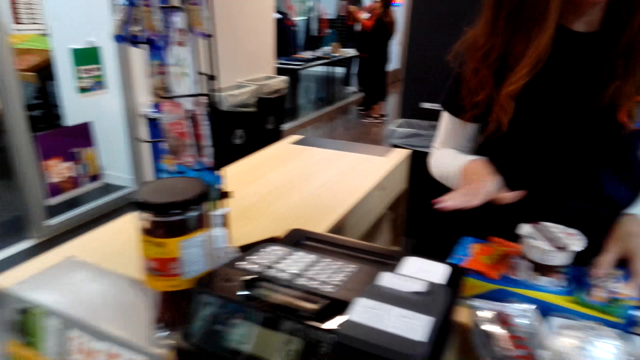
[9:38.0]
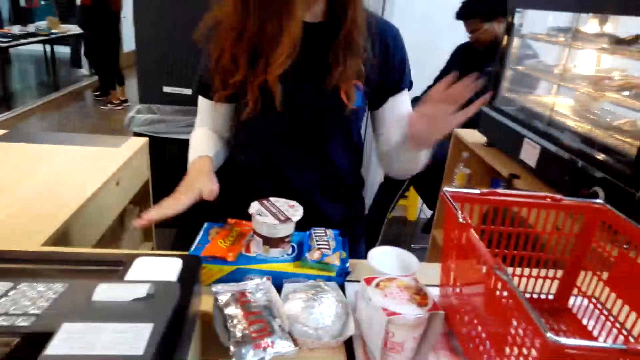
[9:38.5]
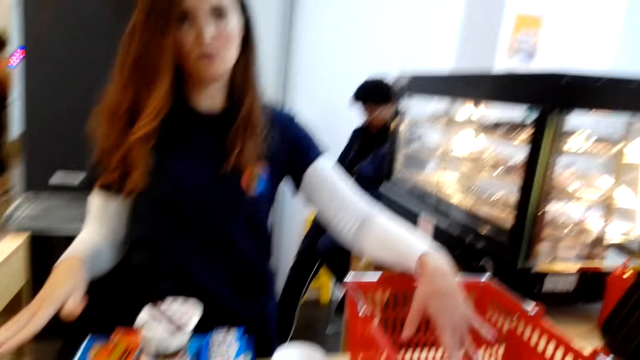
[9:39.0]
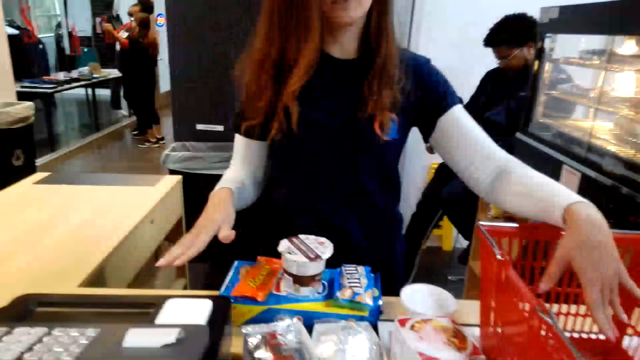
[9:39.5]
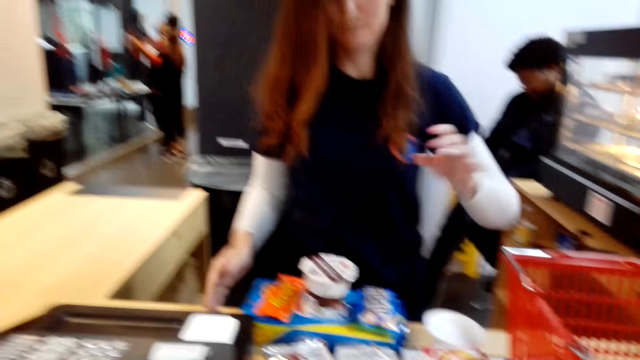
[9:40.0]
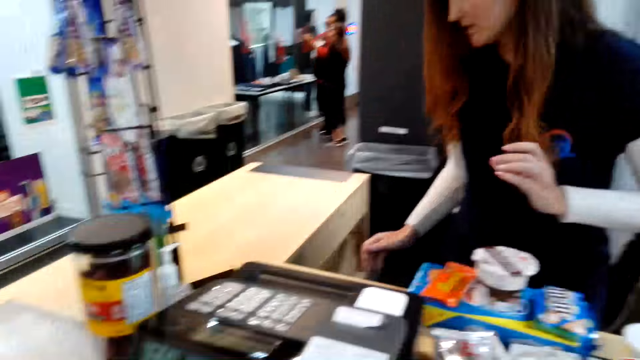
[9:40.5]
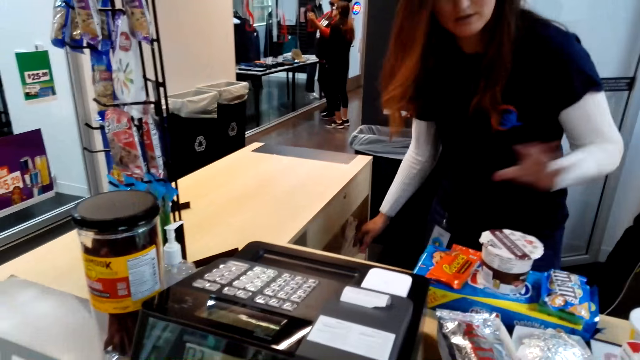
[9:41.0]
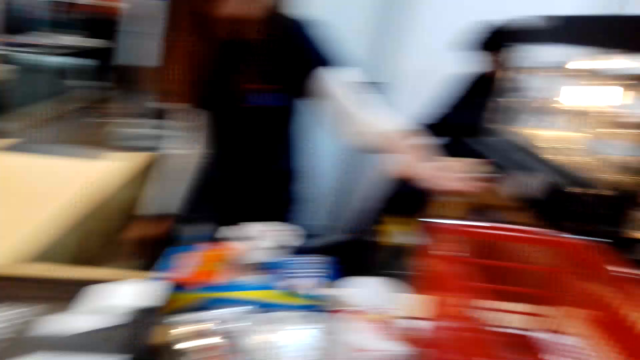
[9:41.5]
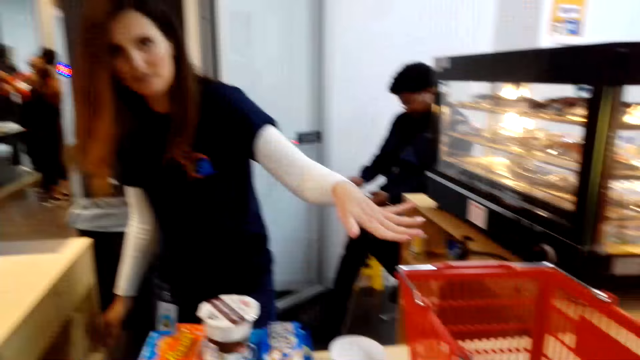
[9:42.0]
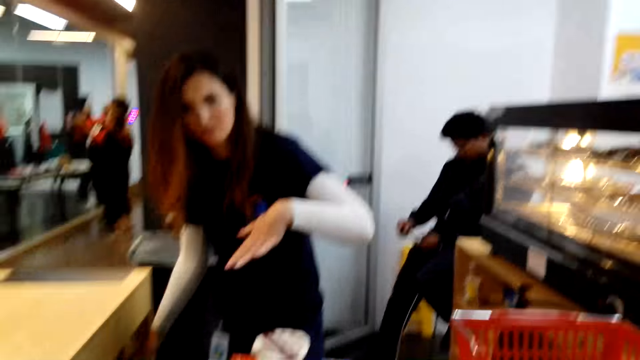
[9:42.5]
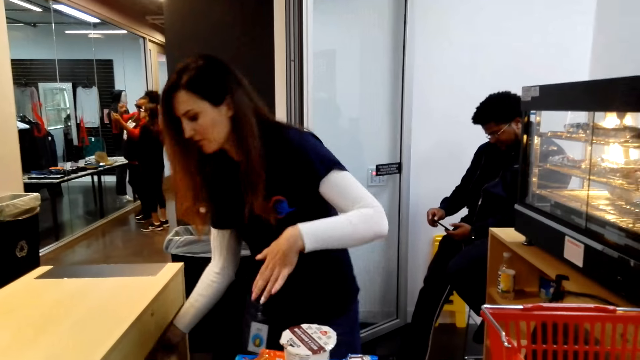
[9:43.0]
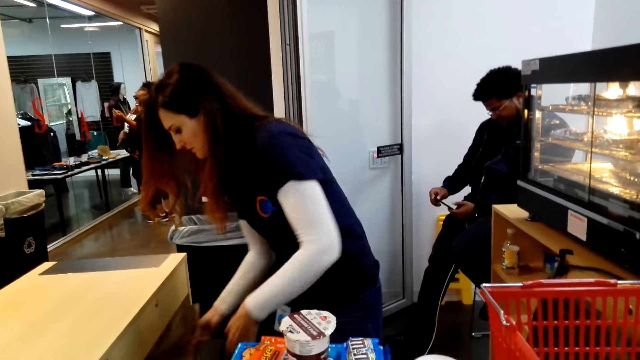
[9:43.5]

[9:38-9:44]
A woman places candy on the desk. The woman points on the shopping basket. The camera wearer looks around. The woman dials on the cash register machine and takes items from the basket.

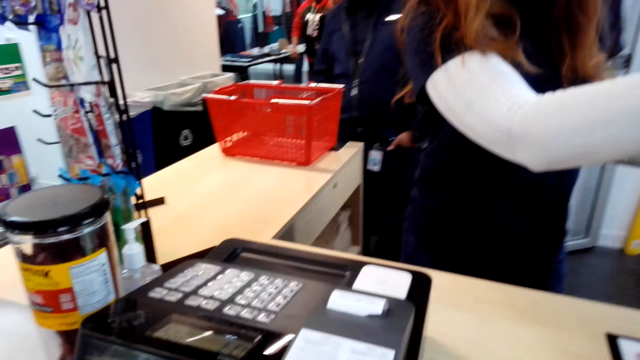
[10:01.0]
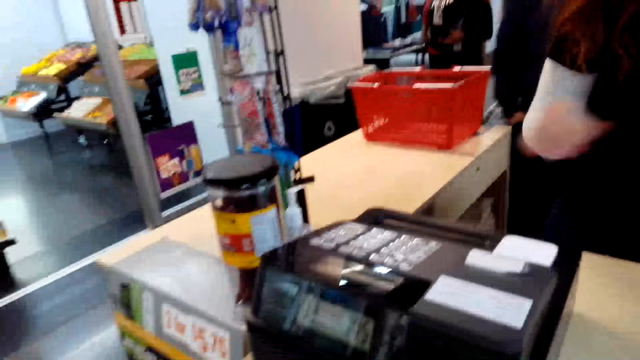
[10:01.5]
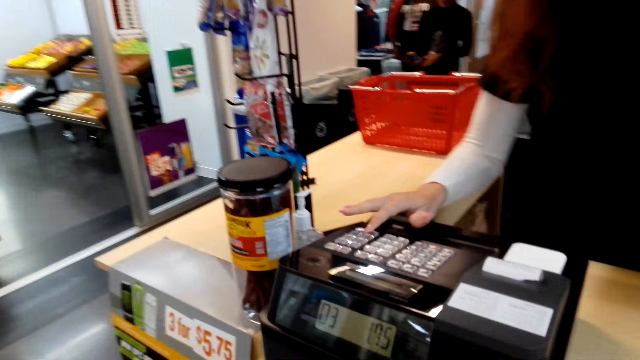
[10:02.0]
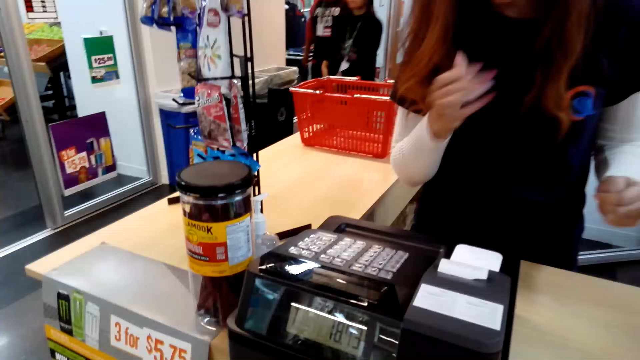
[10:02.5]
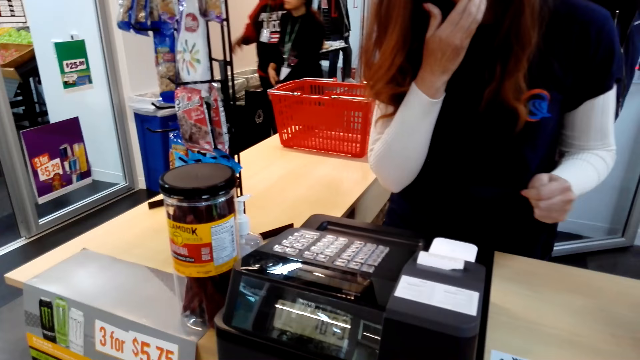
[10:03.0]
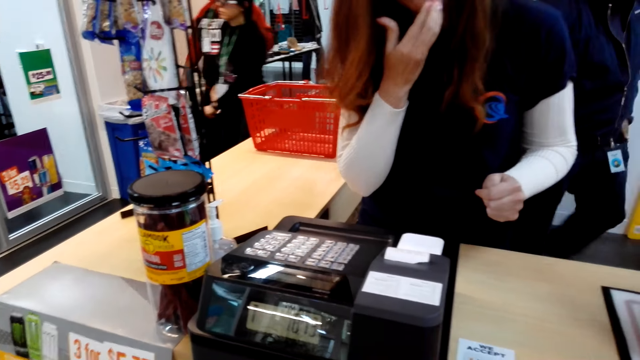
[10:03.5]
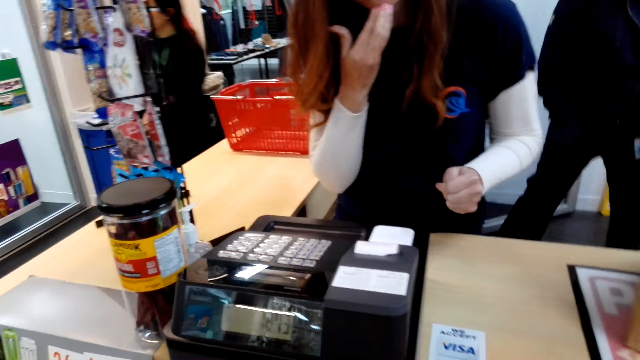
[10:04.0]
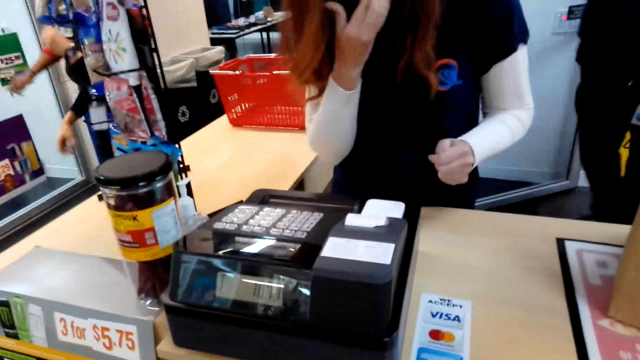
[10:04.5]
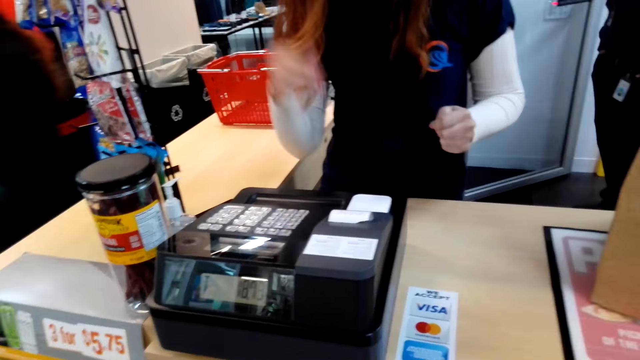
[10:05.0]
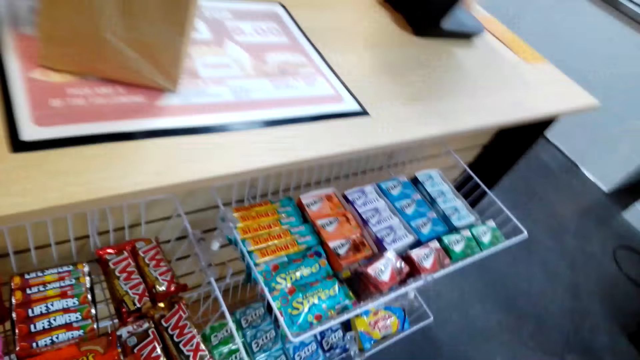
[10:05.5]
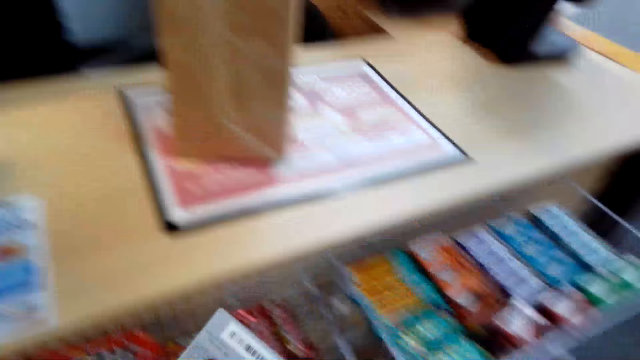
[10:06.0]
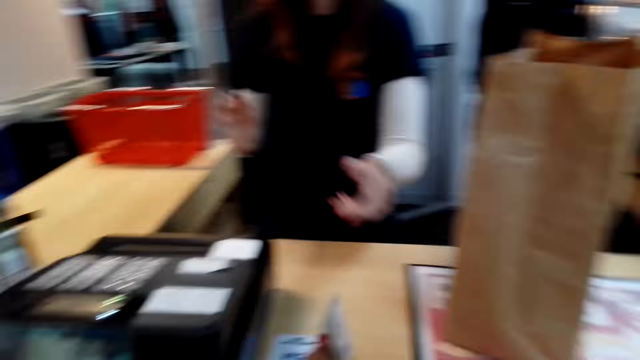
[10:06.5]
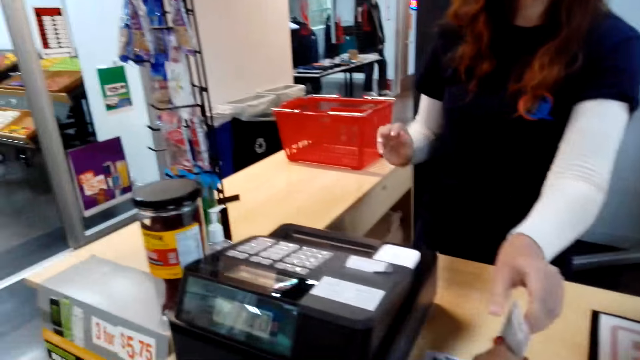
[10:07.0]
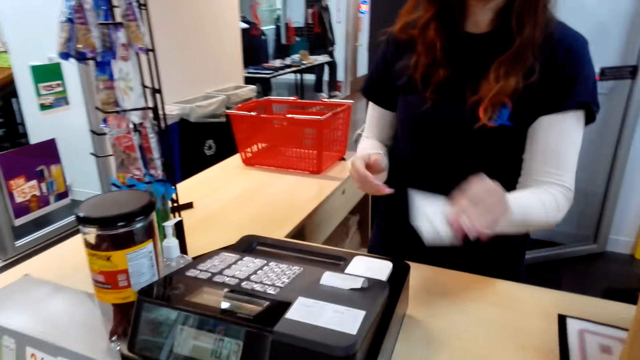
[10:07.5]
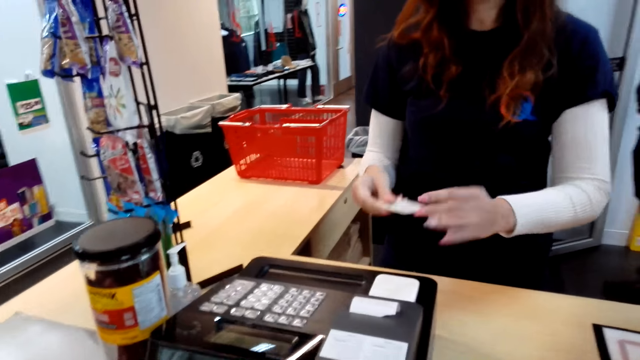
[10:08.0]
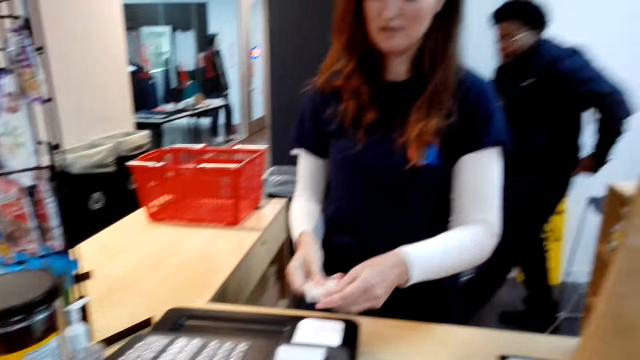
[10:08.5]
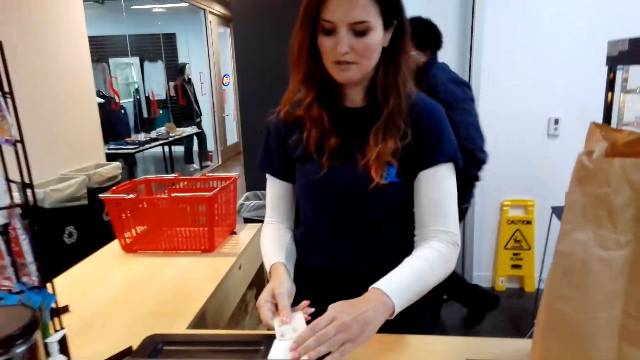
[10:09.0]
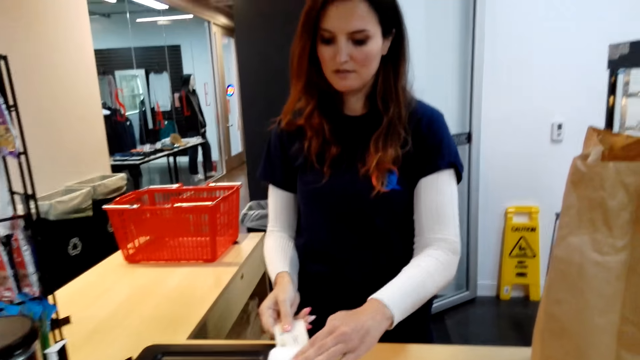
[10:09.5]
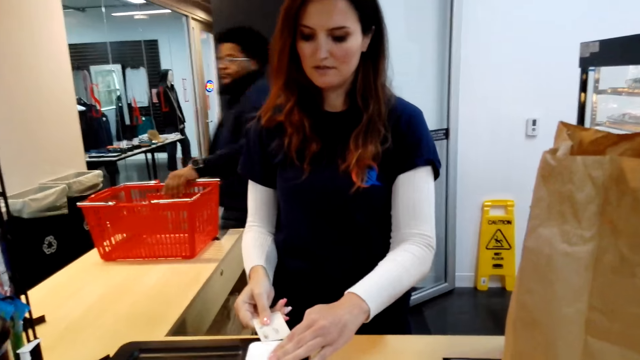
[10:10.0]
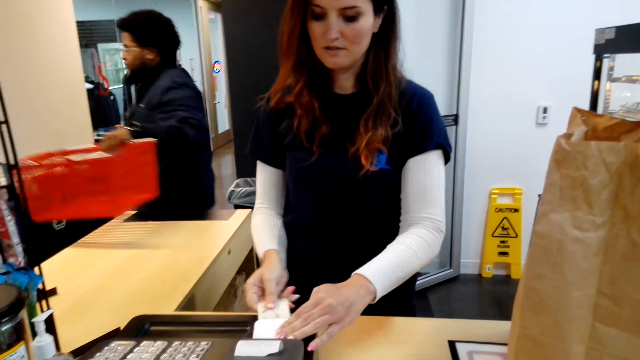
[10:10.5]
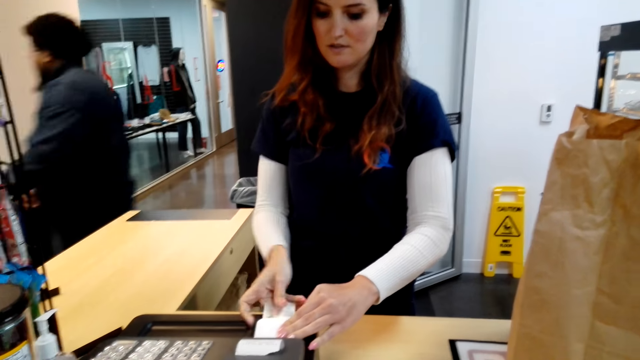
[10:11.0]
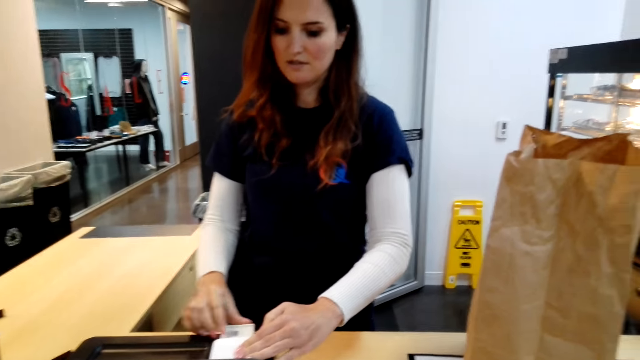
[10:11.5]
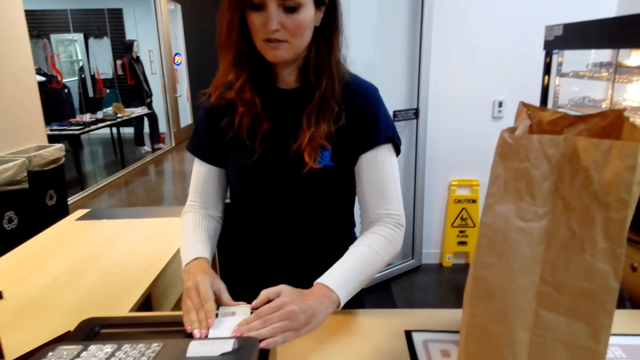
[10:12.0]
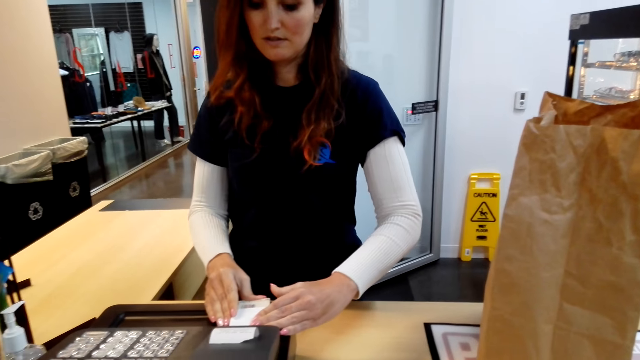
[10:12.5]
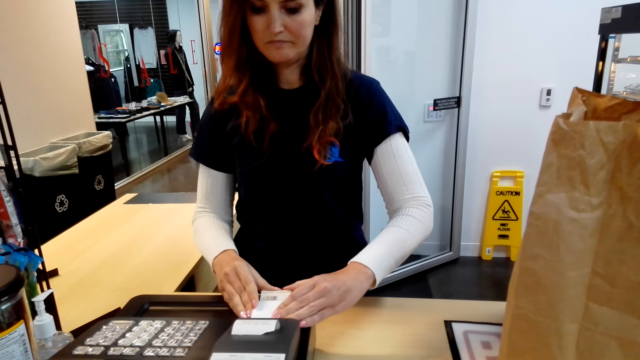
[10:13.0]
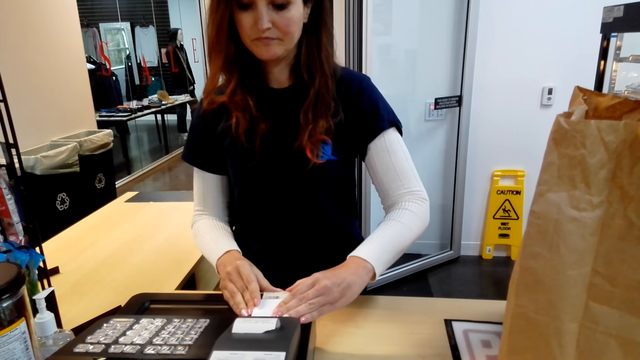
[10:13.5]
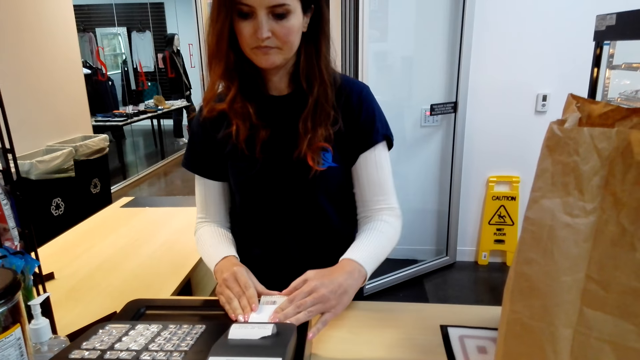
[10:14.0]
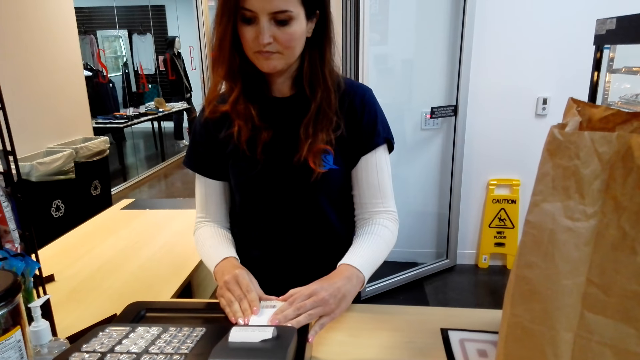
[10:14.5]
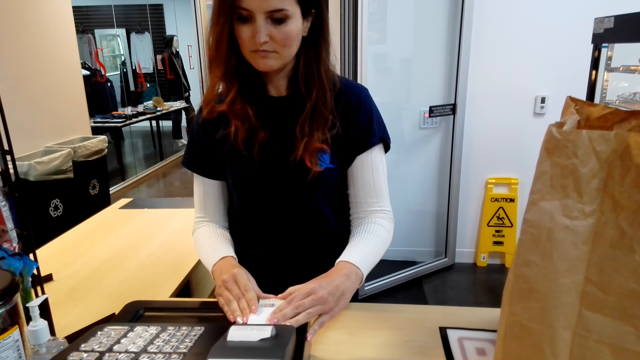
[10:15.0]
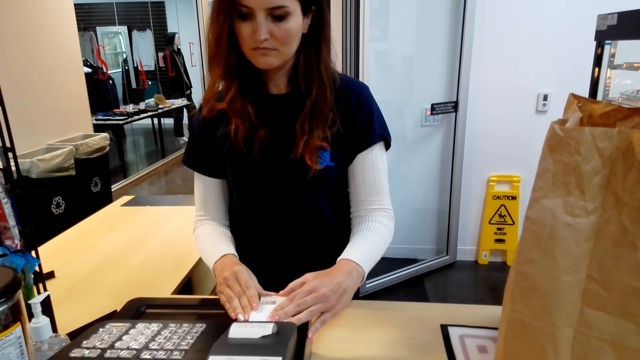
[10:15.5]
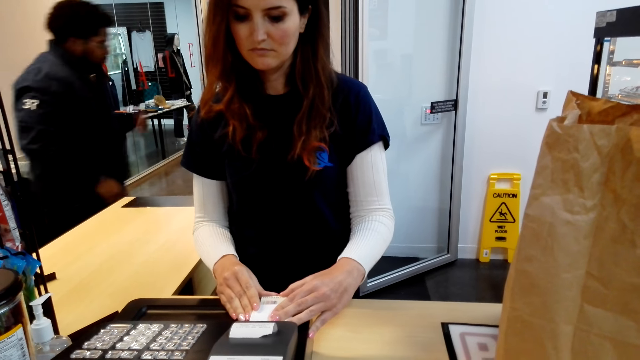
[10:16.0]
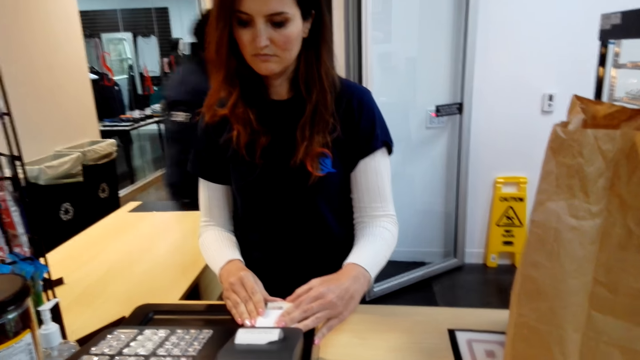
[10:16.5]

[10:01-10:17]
A cashier woman puts a carrier bag on the counter. The camera wearer walks back to the counter. The cashier woman rubs her face. The cashier woman dials on the cash register. The camera wearer looks around. They give the cashier woman a debit card or money. The cashier woman takes the money from the camera wearer.
